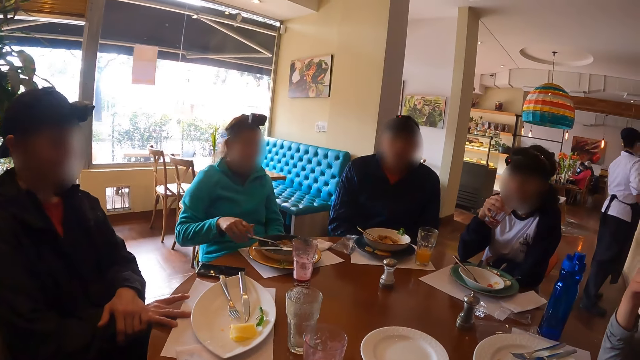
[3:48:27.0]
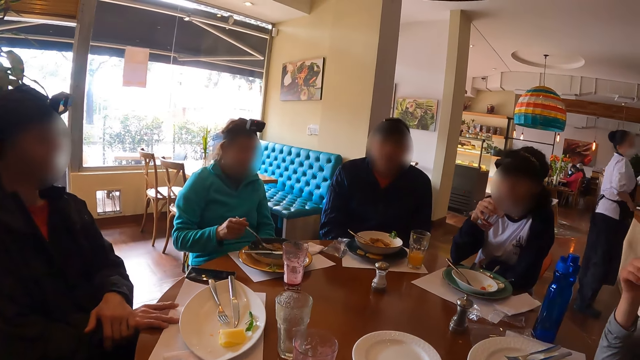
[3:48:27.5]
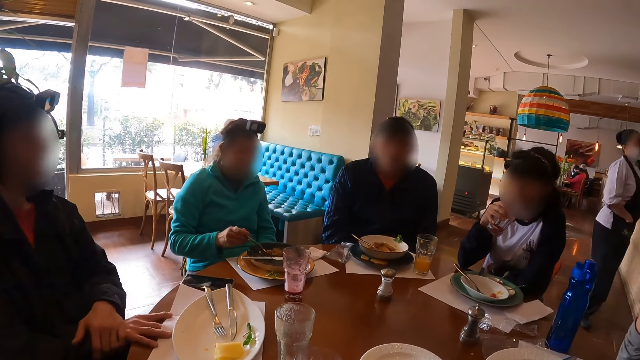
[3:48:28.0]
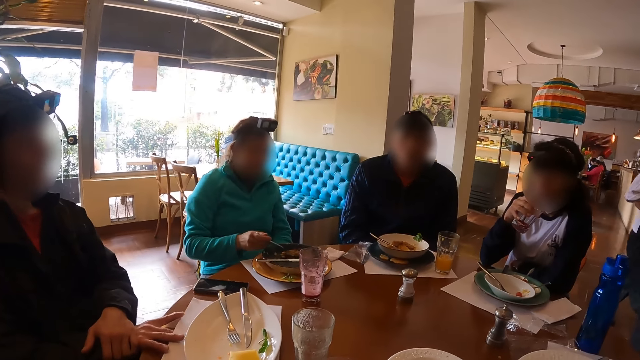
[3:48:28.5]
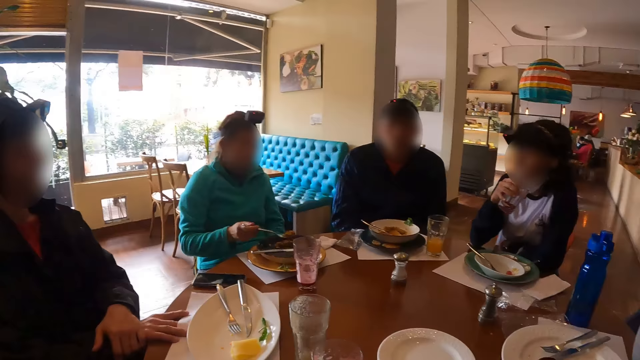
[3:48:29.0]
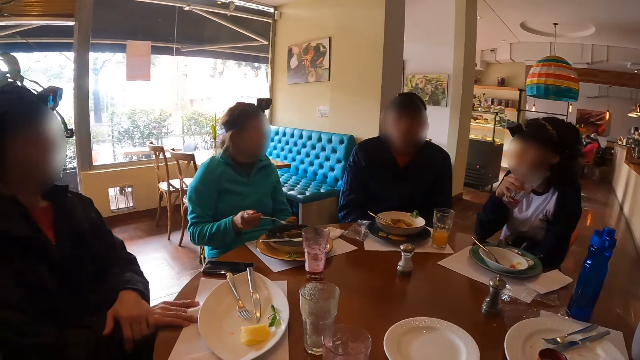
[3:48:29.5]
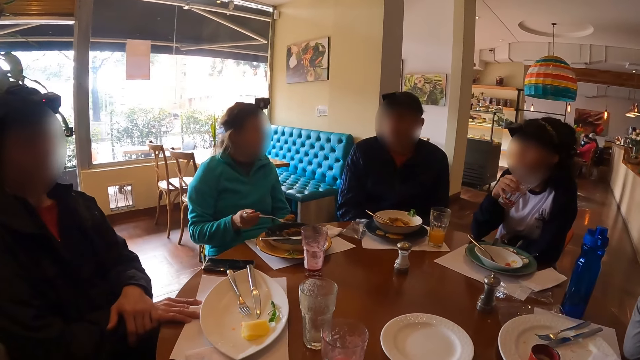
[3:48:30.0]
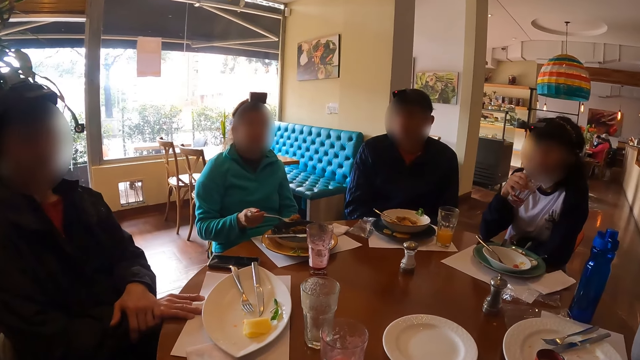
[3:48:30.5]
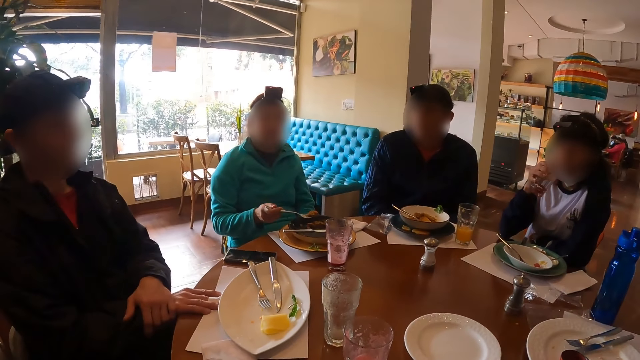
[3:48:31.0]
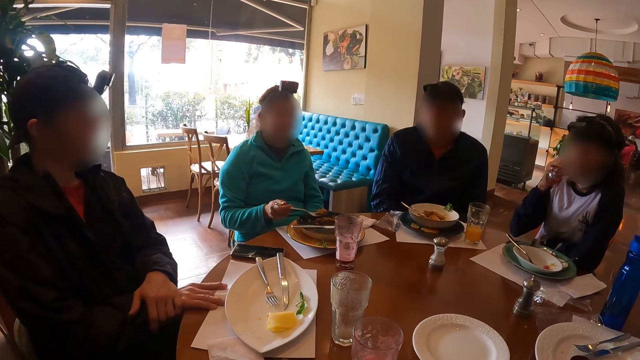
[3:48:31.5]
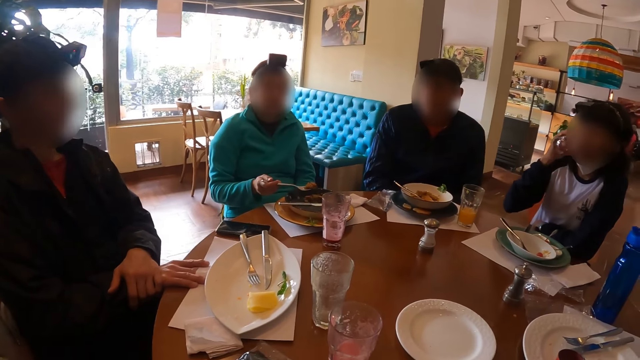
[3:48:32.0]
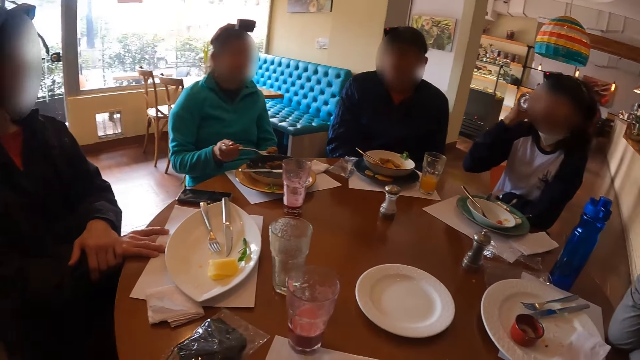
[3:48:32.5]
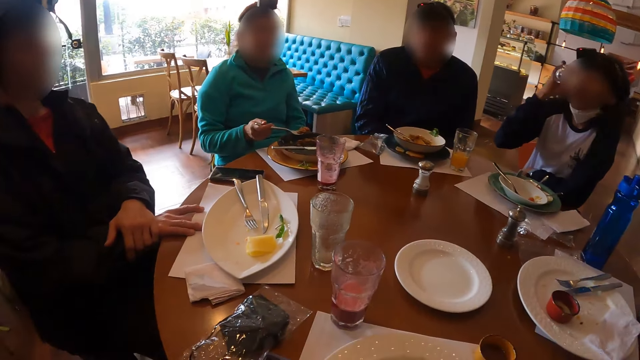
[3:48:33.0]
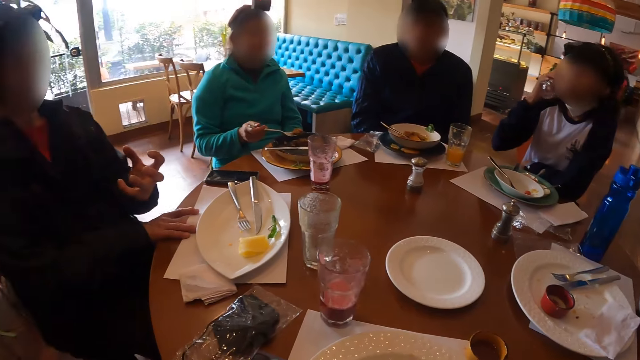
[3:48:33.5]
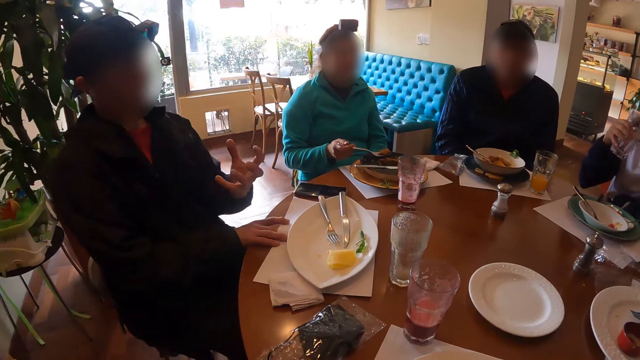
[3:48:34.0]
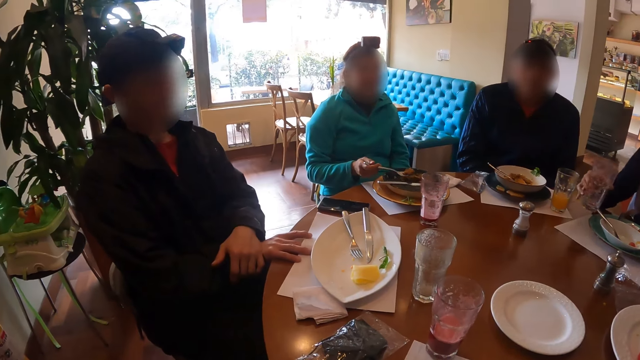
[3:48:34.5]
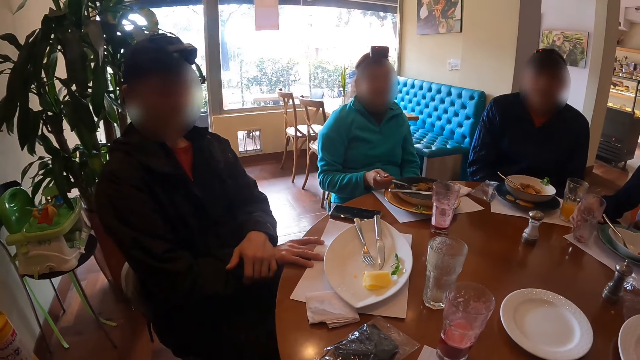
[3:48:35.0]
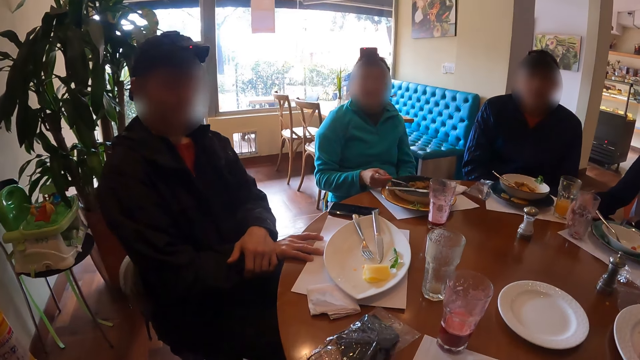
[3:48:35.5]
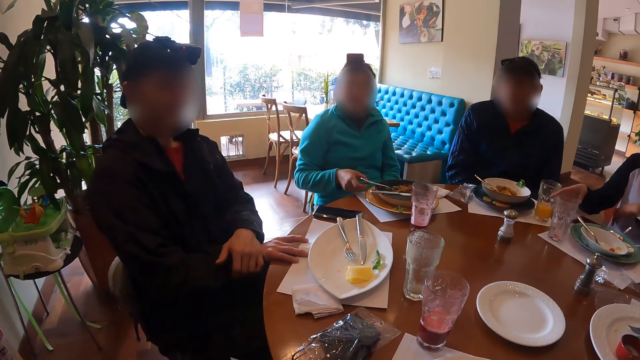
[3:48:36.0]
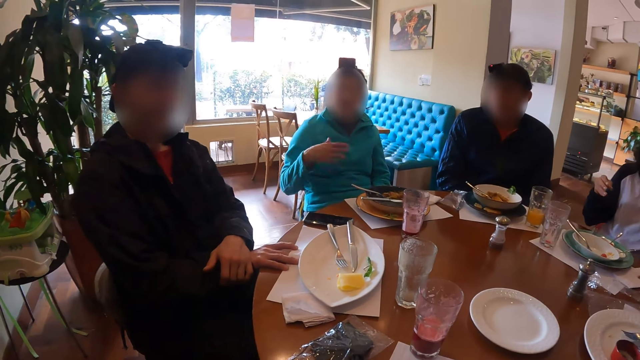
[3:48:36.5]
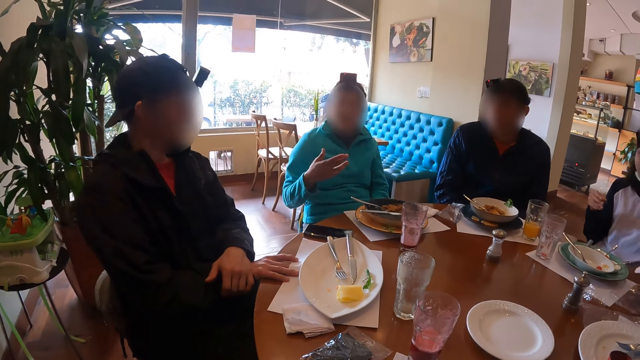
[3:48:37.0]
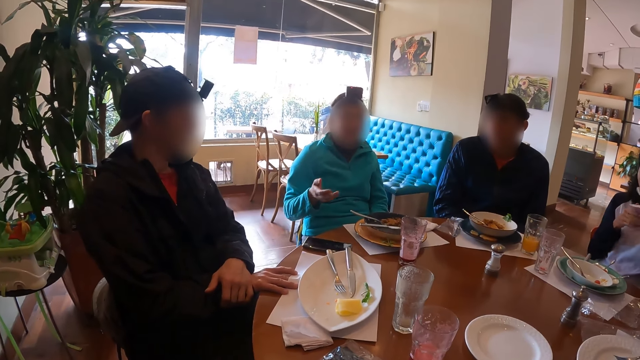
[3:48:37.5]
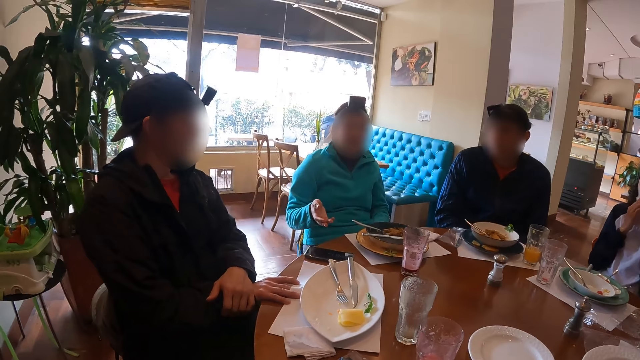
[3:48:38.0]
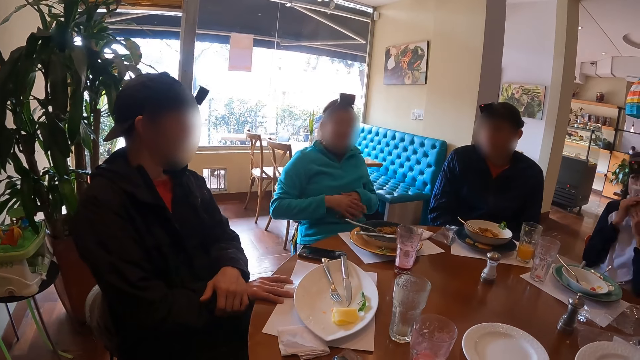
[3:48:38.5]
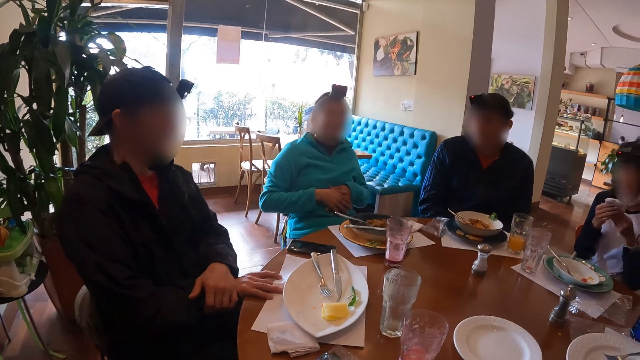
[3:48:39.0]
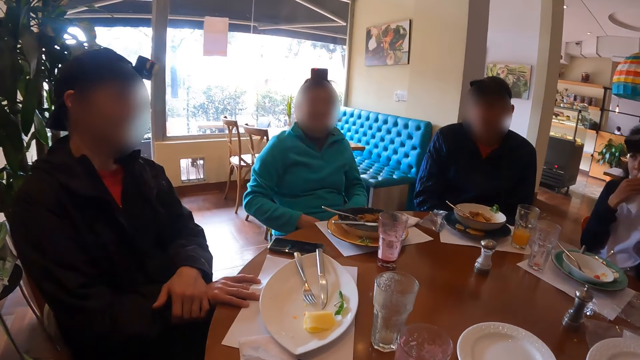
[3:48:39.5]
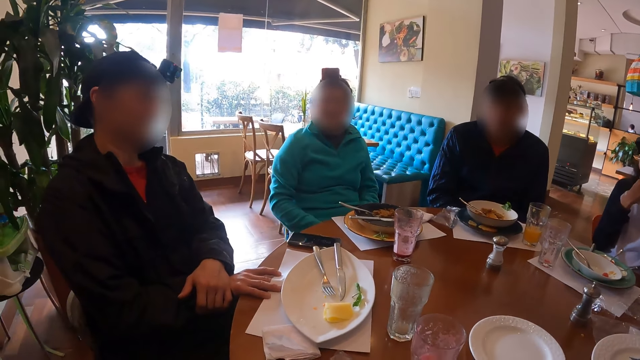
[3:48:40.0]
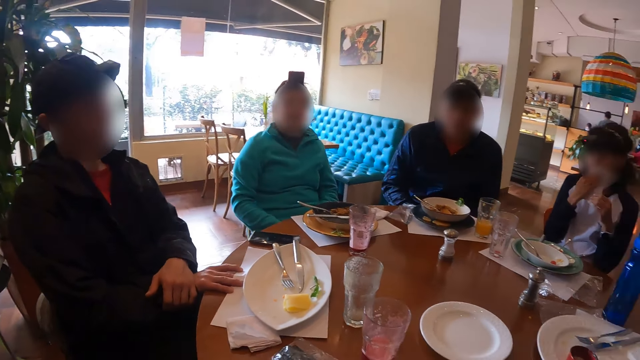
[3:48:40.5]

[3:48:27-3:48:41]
The first woman picks up the fork from the plate with her right hand and picks up a fork full of porridge with her right hand. The third woman drinks from the cup of juice in her right hand. The second man gesticulates with his left hand and places his left hand on his right hand. The third woman places the cup of juice in her right hand on the table. The first woman places the fork on the plate with her right hand and gesticulates with her right hand. The third woman picks up the serviette from the table with her left hand, places her right hand on the serviette in her left hand, and wipes her mouth with the serviette in her hands. The first woman touches her stomach with both hands.

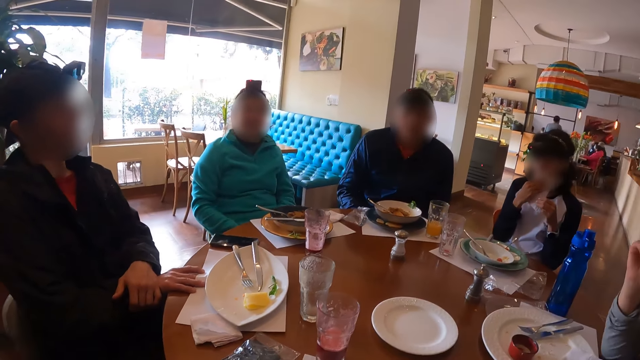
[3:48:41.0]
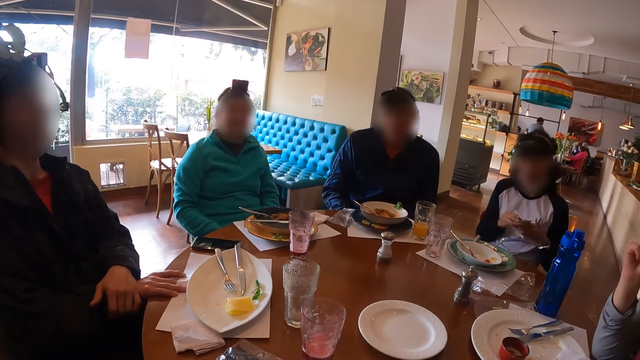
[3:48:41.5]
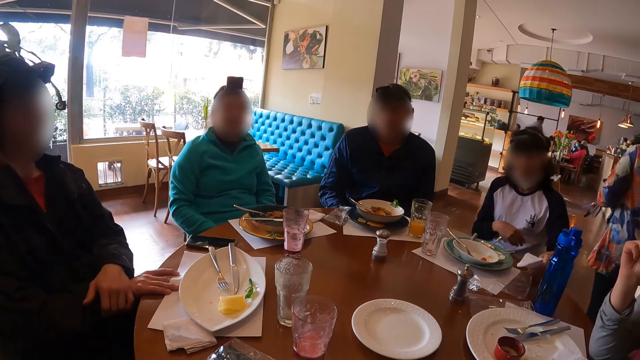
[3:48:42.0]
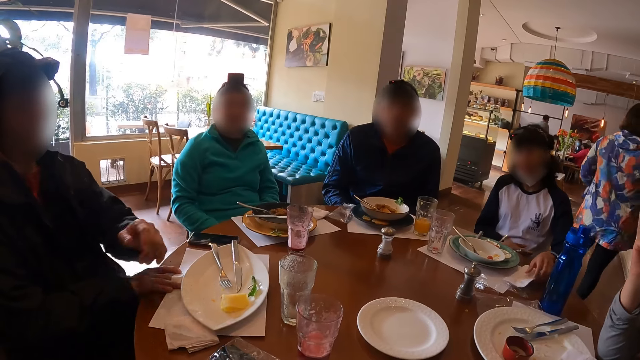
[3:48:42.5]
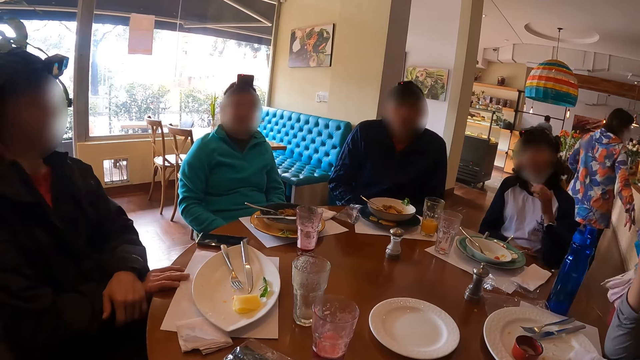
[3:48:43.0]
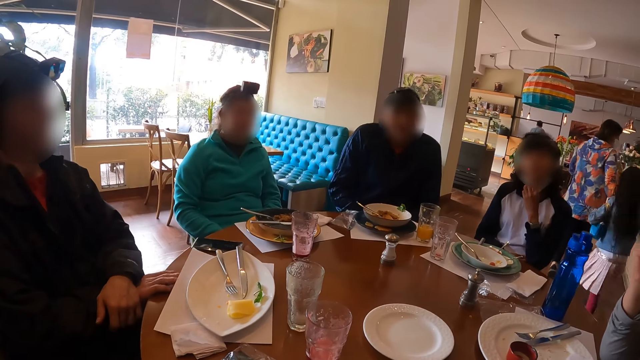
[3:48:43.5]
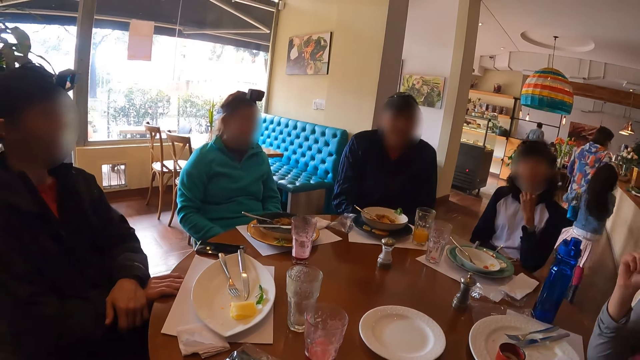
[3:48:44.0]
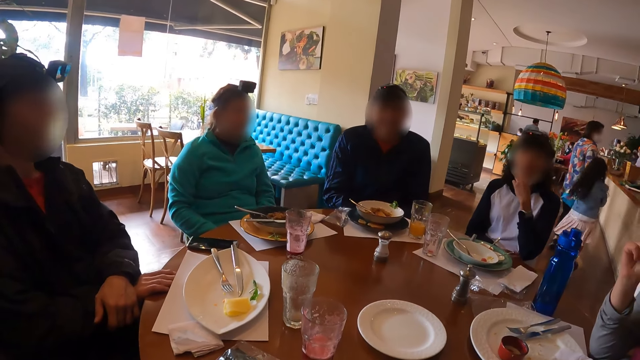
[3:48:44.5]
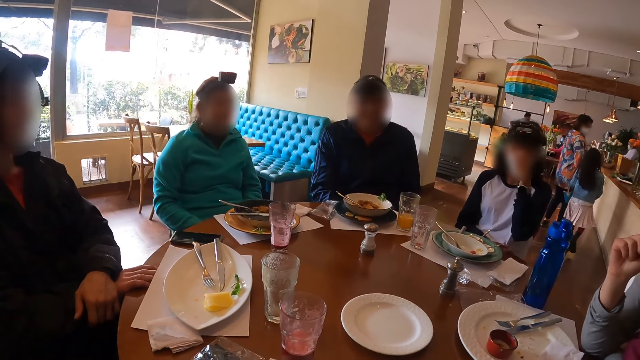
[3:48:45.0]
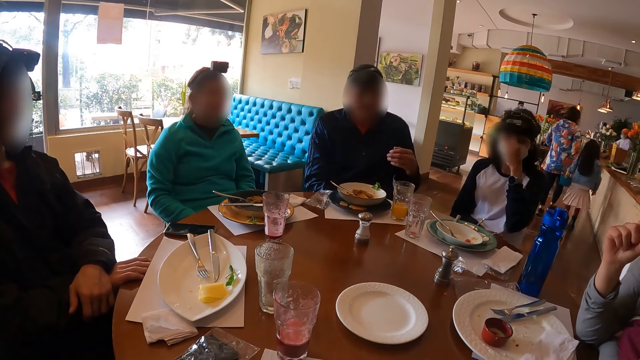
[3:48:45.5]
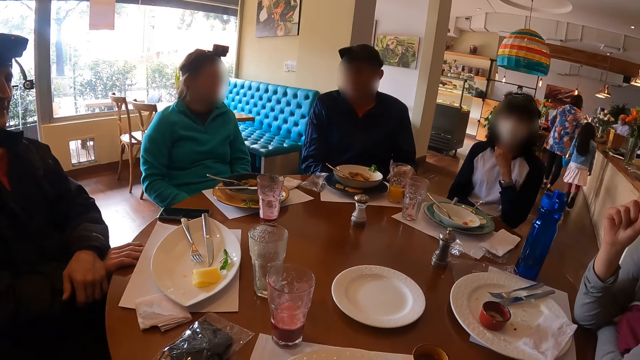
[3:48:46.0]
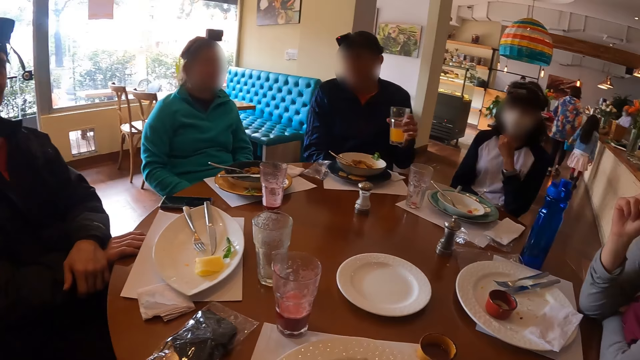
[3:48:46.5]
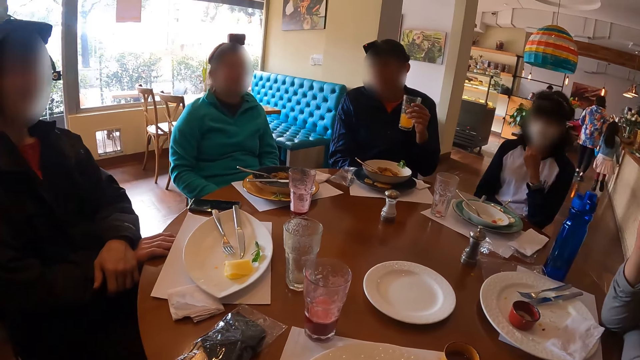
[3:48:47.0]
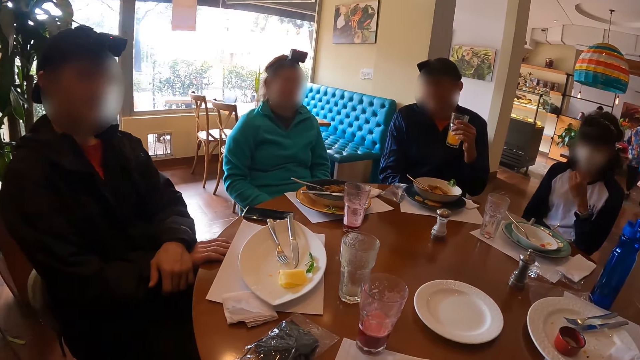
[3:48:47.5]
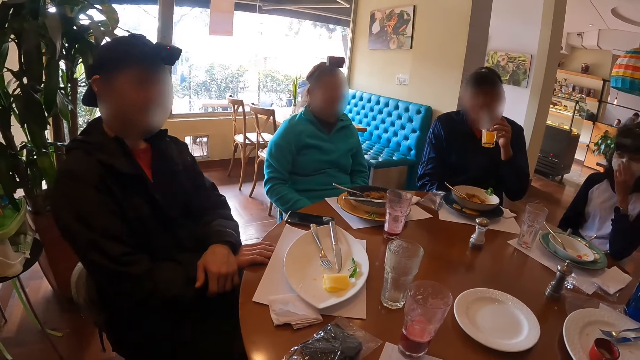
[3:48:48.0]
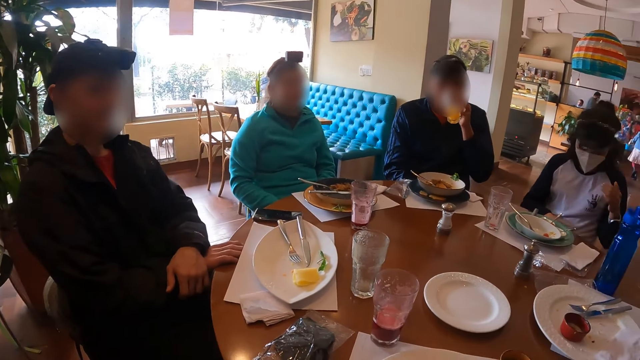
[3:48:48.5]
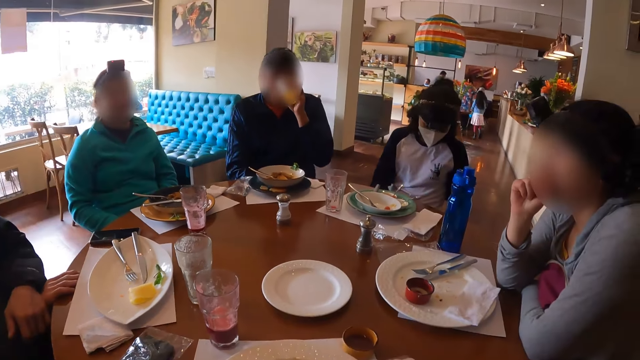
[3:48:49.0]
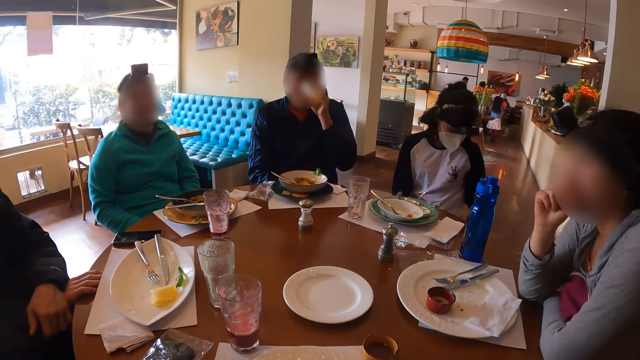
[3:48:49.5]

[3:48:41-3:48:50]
The third woman places the serviette on the table with her left hand. The second man gesticulates with his left hand. The third woman adjusts a facemask on her face with her left hand. The first man picks up a cup of juice from the table with his right hand and drinks from the cup of juice in his right hand.
